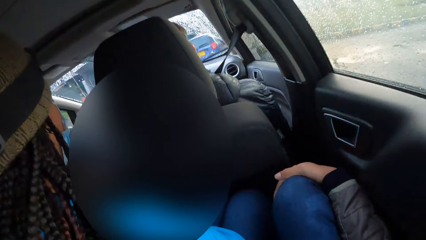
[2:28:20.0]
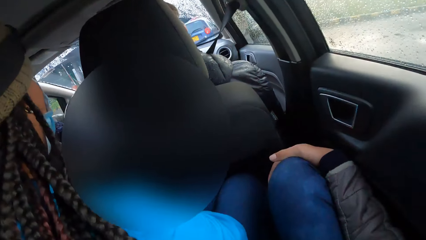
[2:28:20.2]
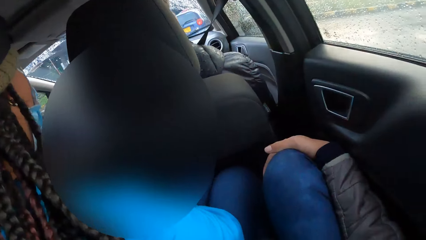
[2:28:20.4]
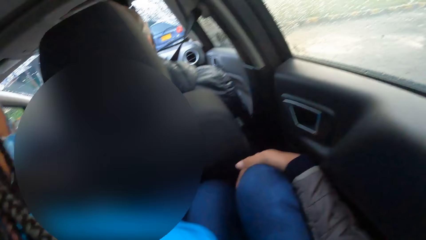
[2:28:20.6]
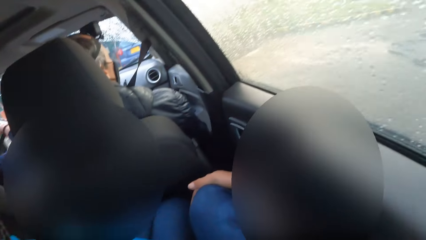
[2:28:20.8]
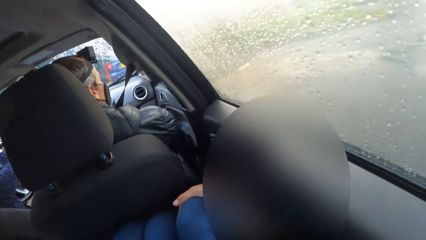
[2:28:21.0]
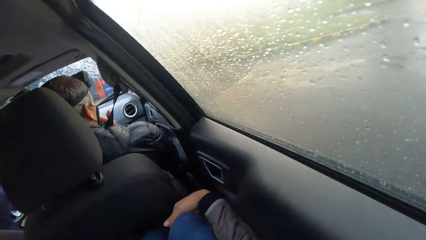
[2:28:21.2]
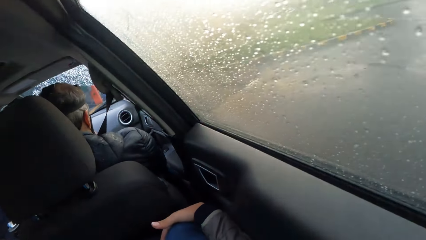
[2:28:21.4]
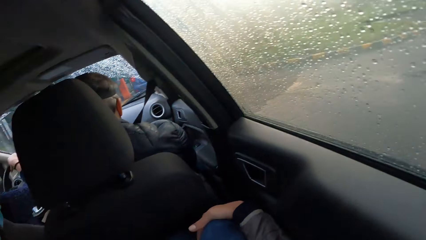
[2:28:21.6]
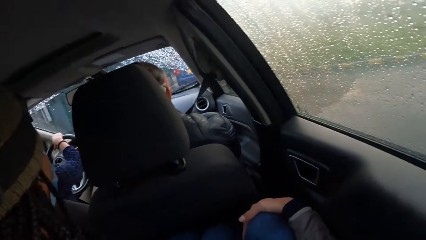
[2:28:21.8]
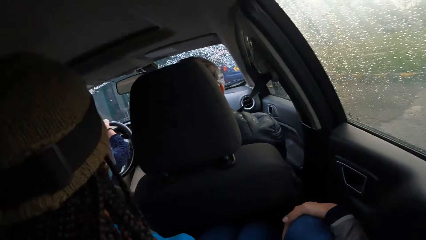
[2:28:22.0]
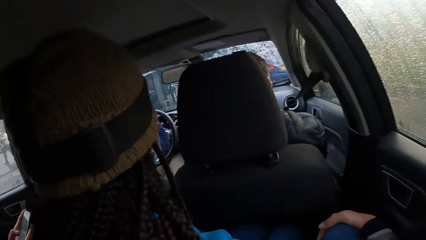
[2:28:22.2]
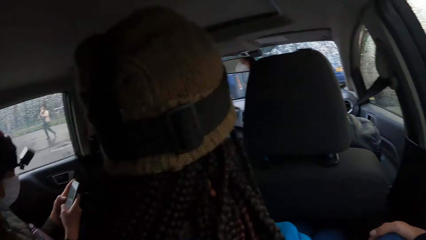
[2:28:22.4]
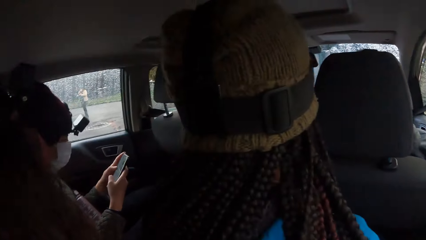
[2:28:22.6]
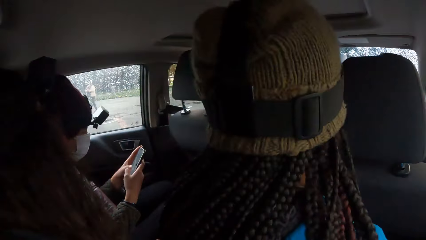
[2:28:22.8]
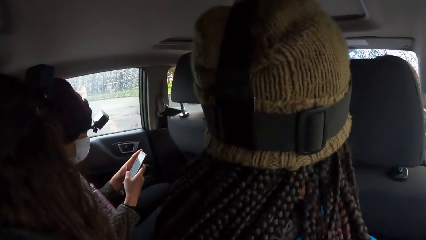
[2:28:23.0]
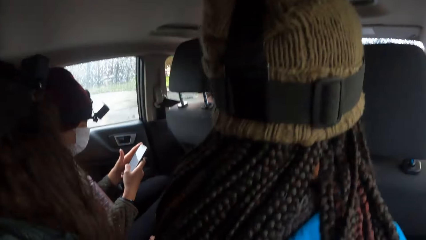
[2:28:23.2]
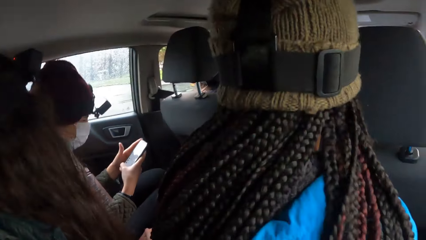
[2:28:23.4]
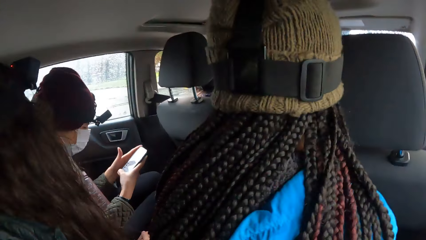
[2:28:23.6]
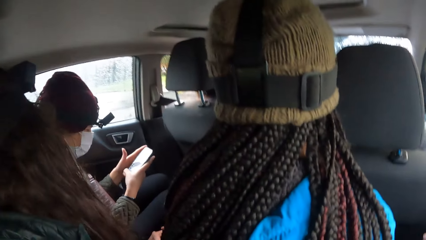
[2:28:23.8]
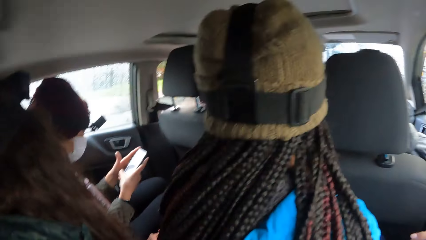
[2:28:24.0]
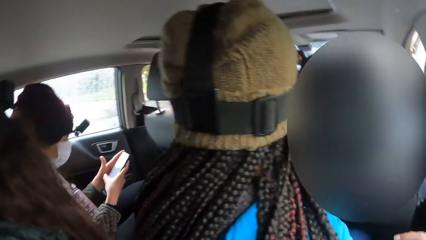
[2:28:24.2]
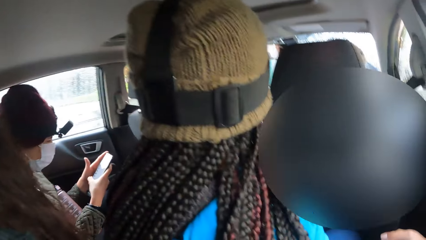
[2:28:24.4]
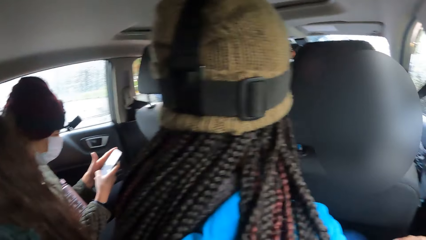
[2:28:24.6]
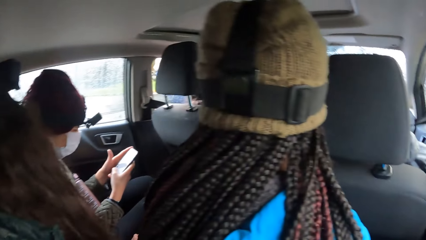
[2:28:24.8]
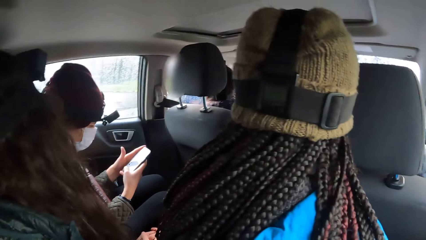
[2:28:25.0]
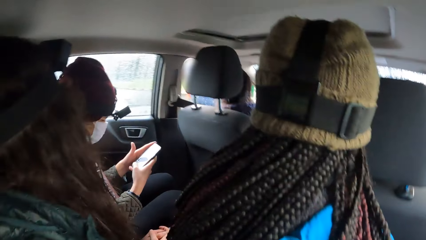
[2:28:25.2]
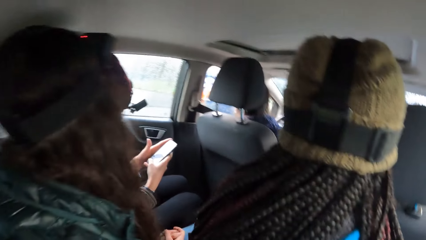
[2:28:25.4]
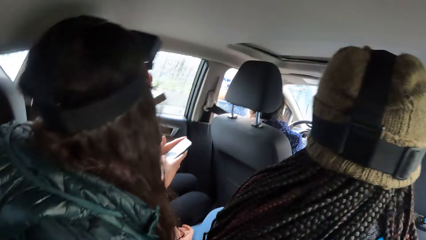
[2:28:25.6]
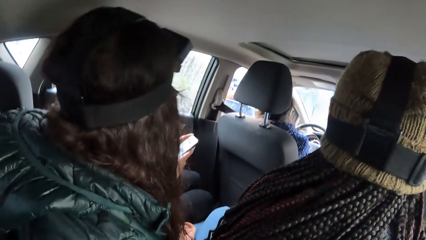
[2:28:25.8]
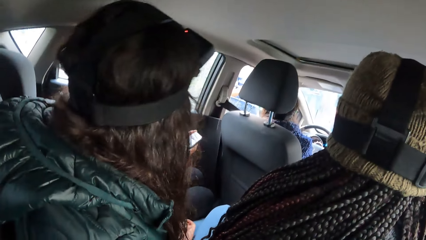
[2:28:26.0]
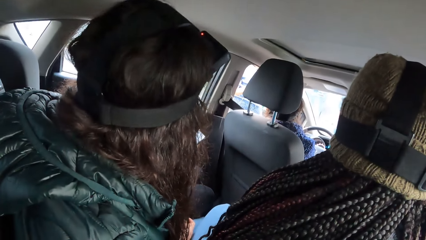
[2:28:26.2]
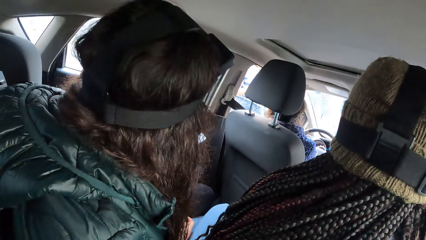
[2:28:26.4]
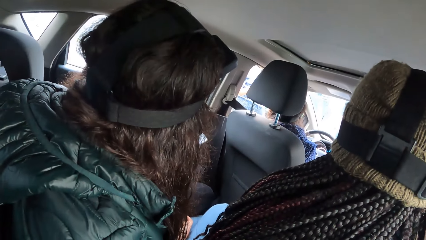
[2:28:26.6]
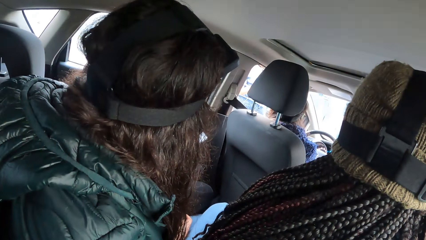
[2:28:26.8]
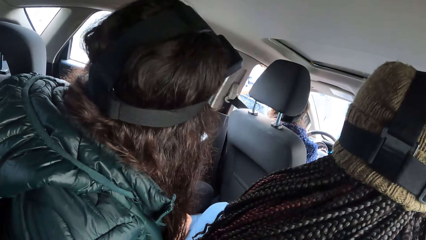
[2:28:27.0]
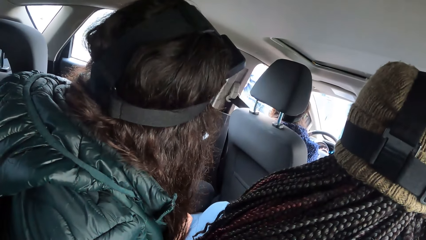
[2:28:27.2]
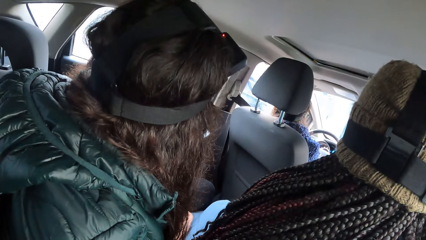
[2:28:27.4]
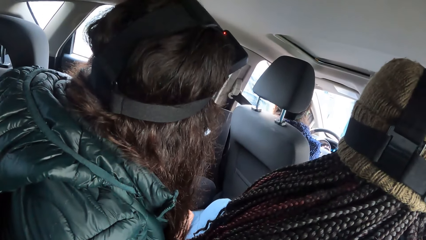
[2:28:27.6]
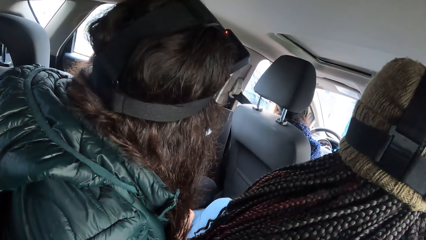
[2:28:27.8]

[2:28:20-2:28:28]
The camera wearer looks outside the car window. They look at the passengers in the car.

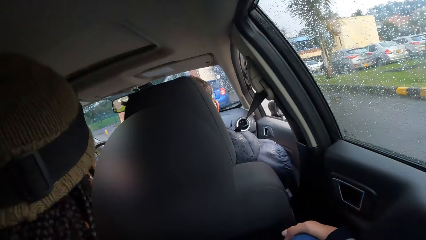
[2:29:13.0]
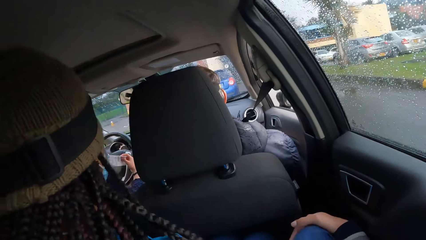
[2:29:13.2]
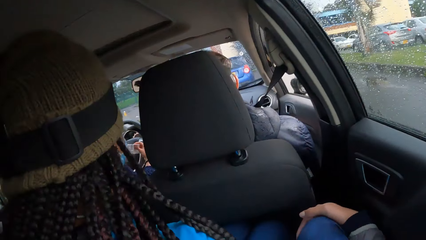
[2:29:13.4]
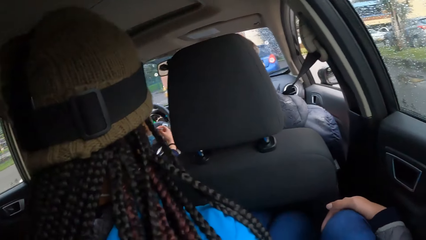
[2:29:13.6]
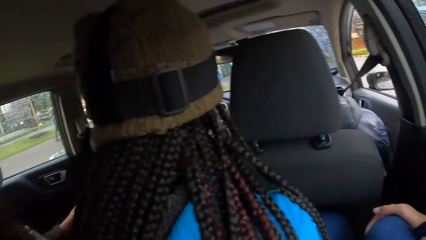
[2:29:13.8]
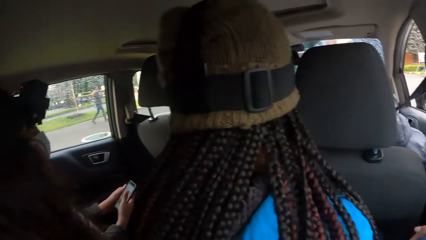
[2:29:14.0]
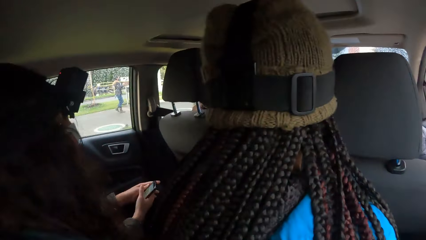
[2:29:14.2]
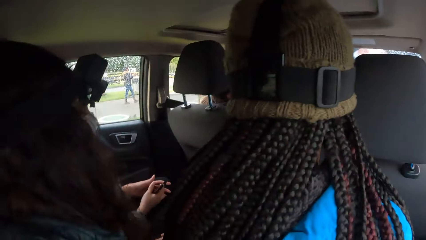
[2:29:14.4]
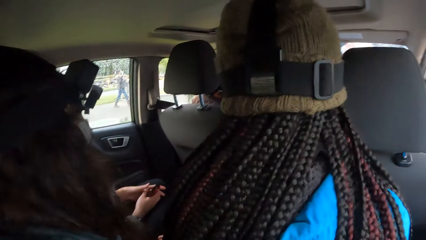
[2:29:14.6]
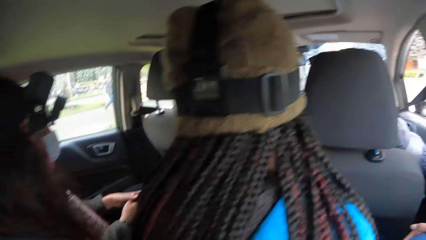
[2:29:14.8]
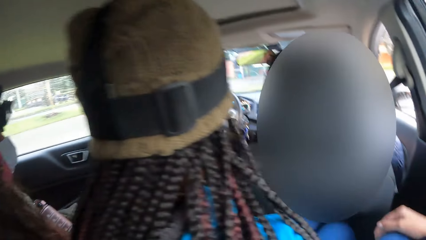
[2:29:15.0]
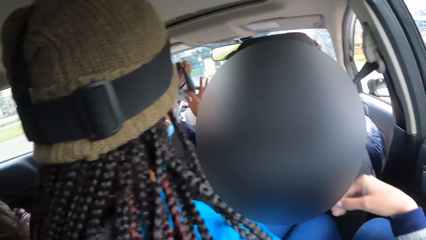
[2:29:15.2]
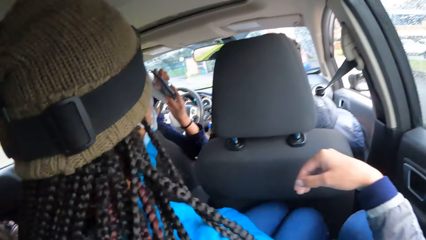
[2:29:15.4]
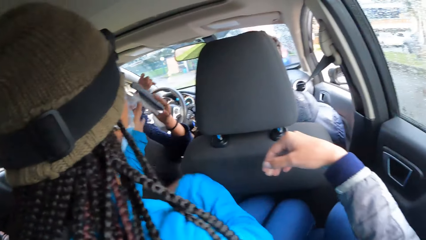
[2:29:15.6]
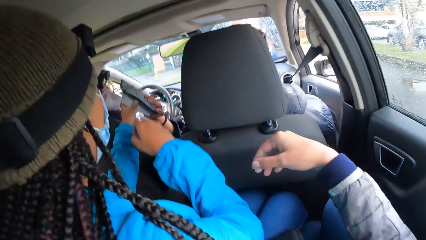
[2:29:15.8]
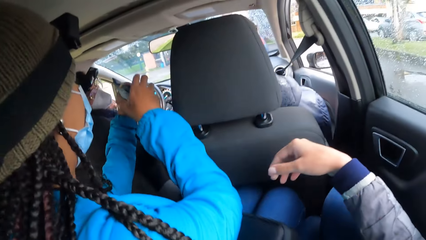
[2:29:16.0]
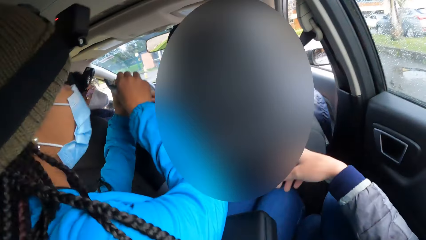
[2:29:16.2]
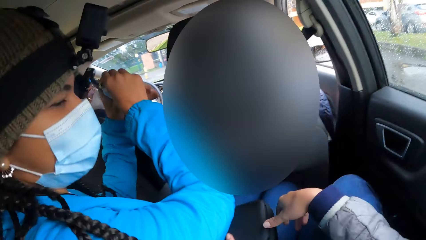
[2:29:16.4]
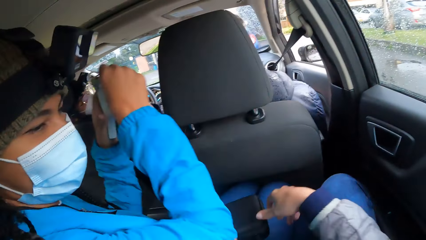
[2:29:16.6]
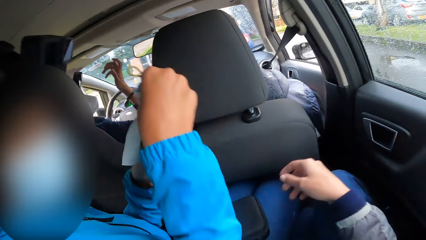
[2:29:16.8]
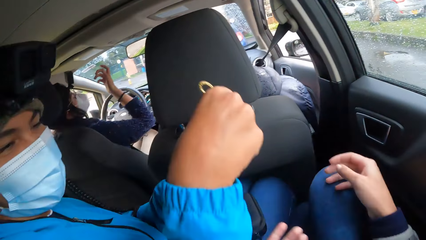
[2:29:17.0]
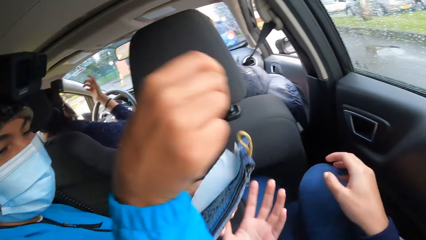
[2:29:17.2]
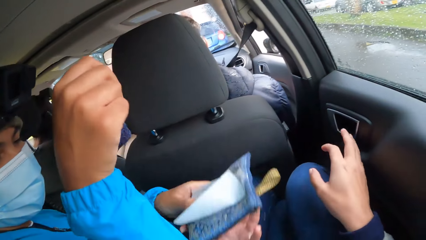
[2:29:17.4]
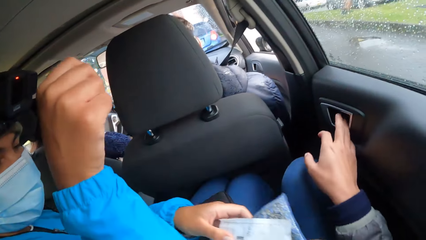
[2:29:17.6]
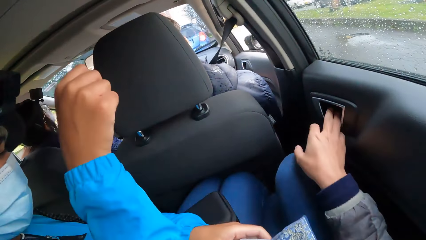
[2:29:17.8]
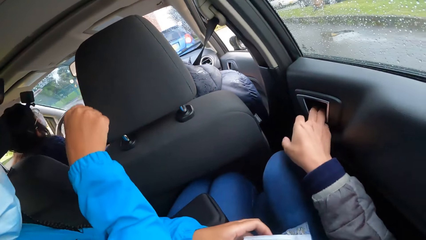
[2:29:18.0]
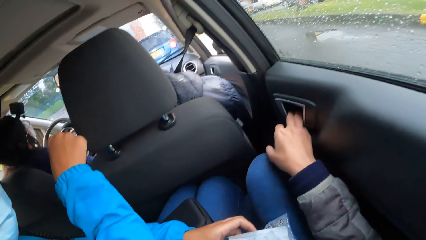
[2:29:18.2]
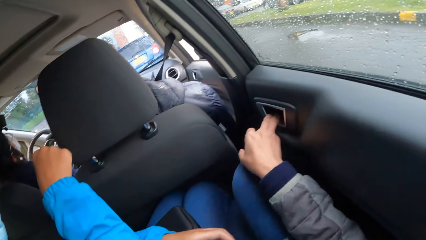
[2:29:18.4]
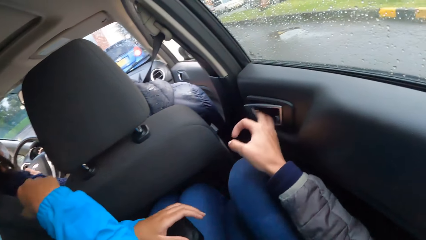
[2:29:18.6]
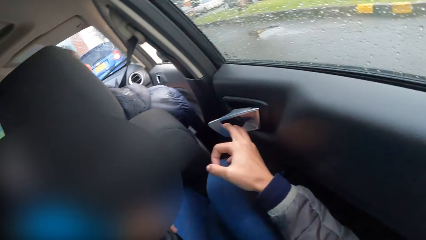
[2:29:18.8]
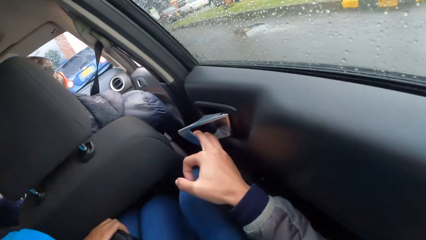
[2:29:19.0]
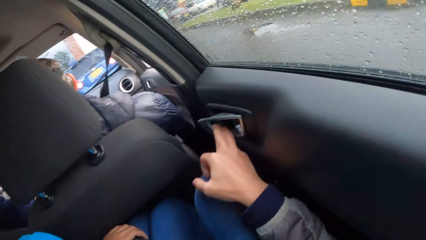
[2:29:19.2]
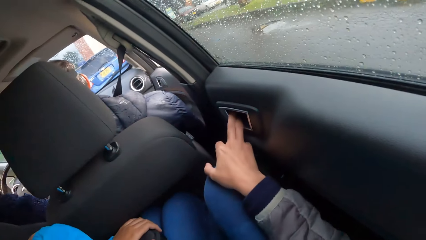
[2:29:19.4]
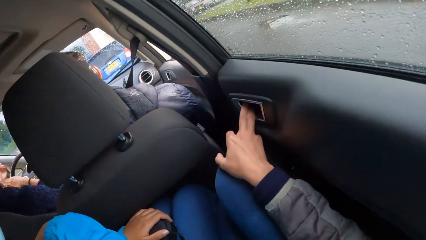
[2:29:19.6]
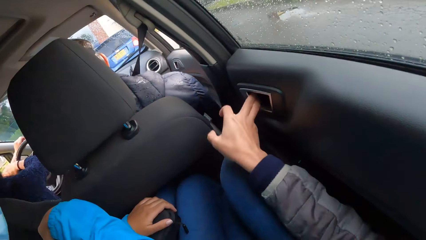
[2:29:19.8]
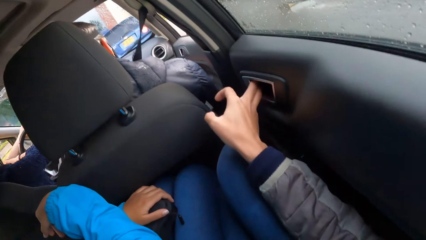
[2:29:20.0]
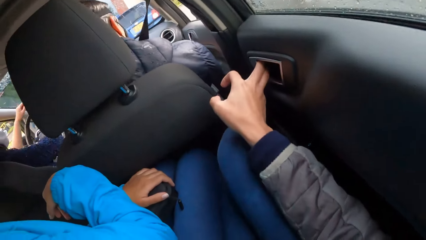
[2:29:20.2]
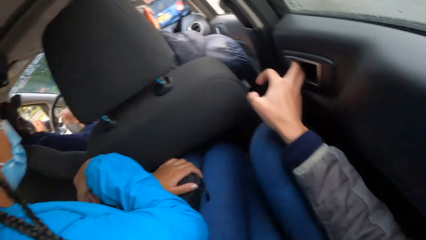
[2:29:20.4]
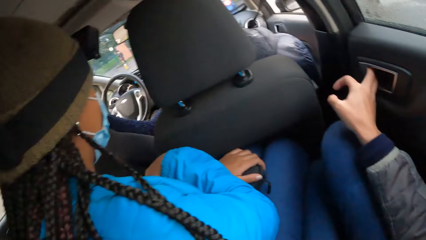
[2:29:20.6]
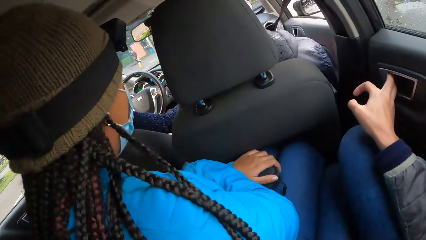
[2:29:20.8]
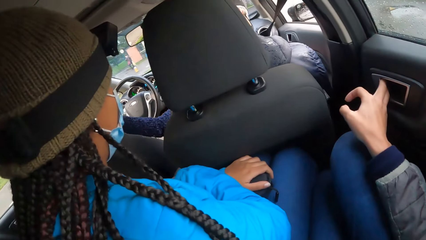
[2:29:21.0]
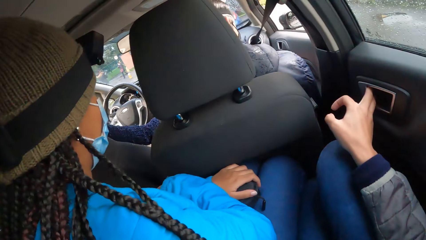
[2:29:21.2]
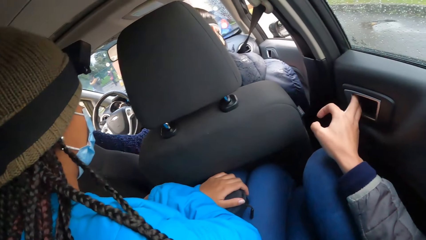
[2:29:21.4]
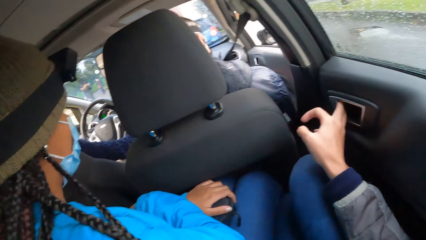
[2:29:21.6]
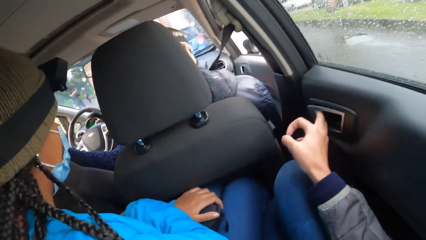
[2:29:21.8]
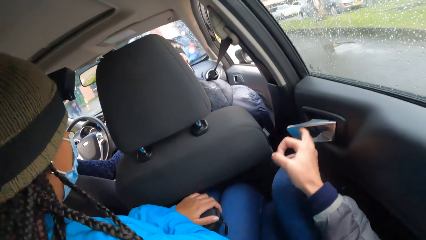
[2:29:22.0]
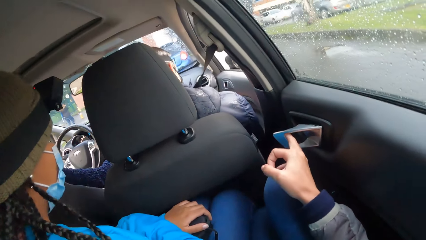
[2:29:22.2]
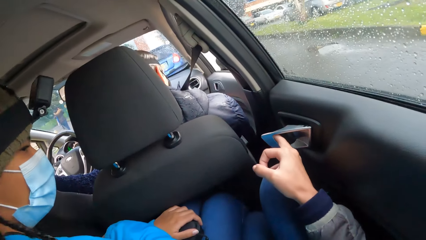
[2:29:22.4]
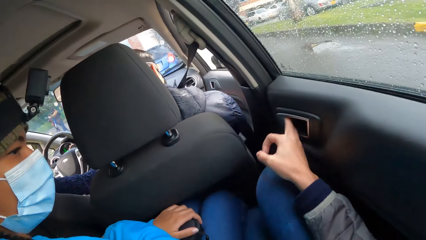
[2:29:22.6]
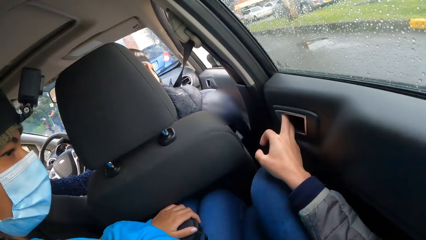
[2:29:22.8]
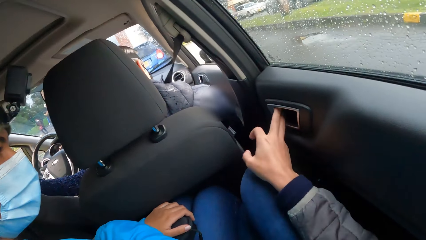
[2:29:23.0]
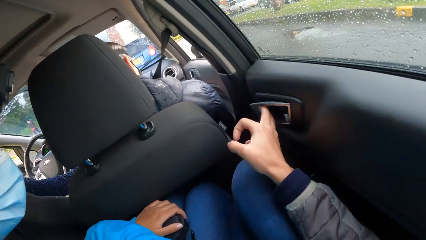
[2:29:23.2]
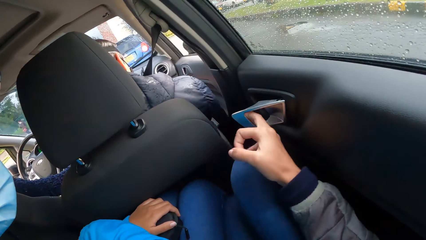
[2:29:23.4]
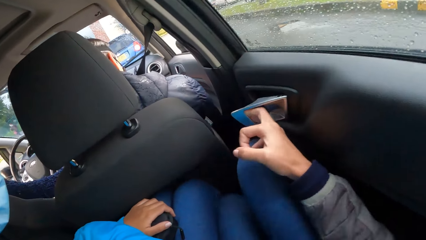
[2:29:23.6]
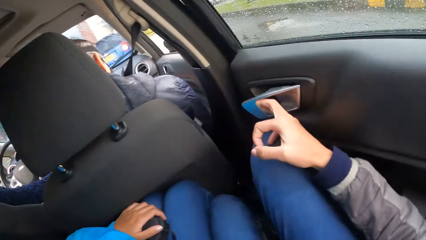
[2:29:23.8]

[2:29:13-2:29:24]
A woman gives a girl a purse with her right hand. The camera wearer moves a hand. She collects the purse from the girl with her left hand. She converses with the girl. She holds the door lock. She opens the car door with her right hand. She flips the car lock.
